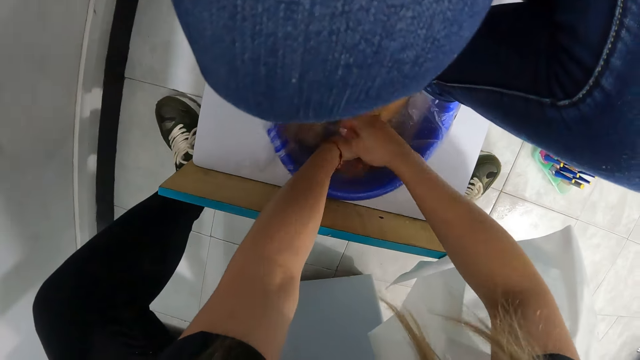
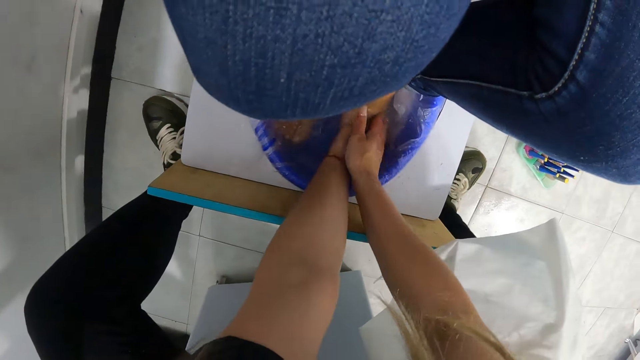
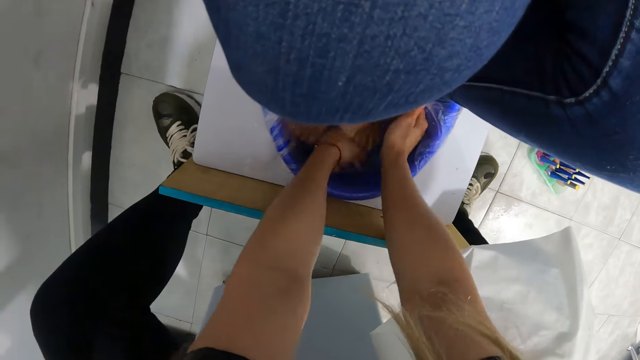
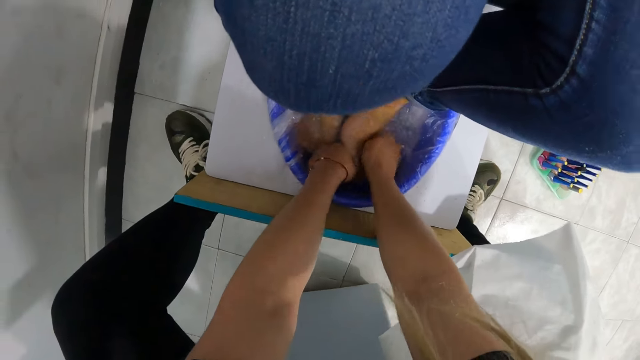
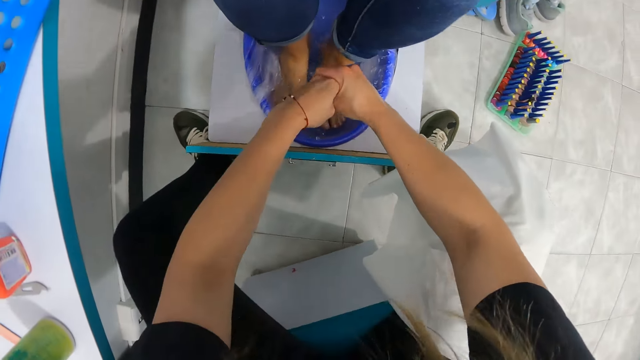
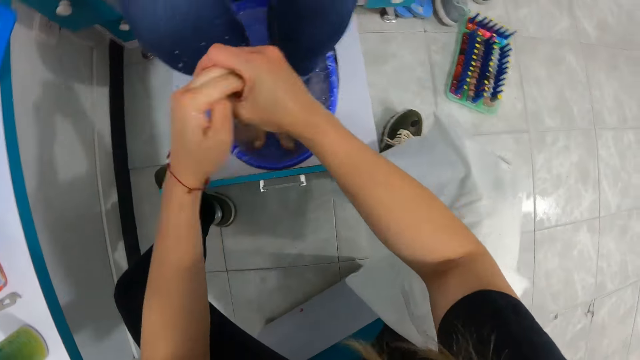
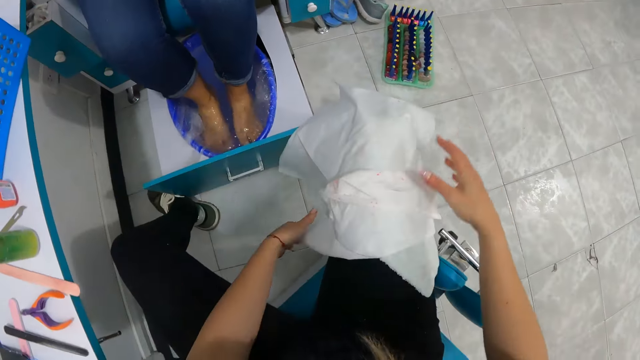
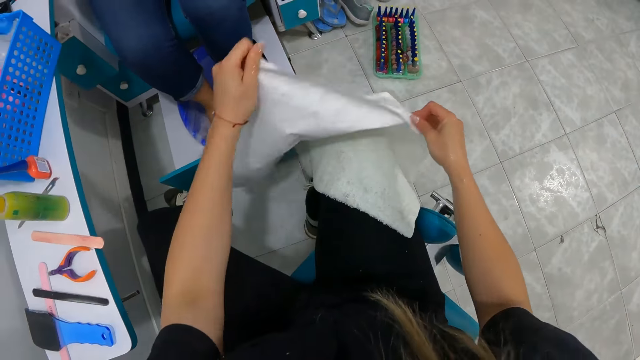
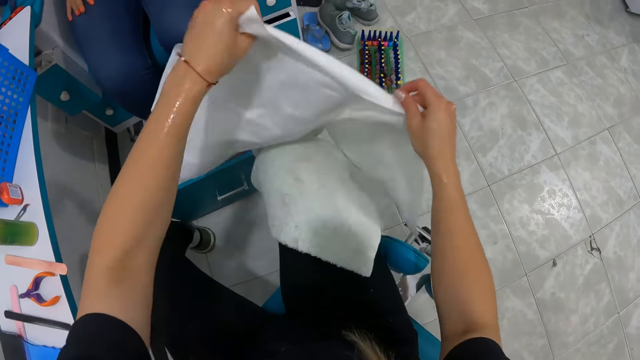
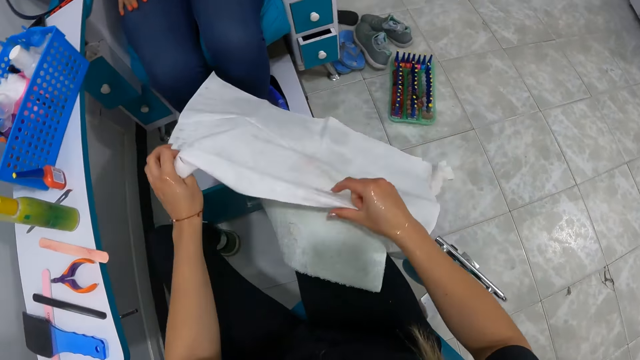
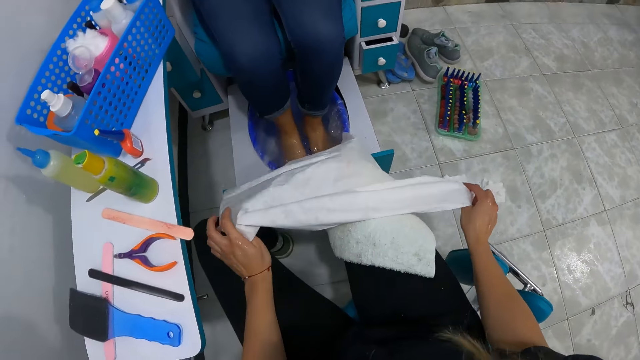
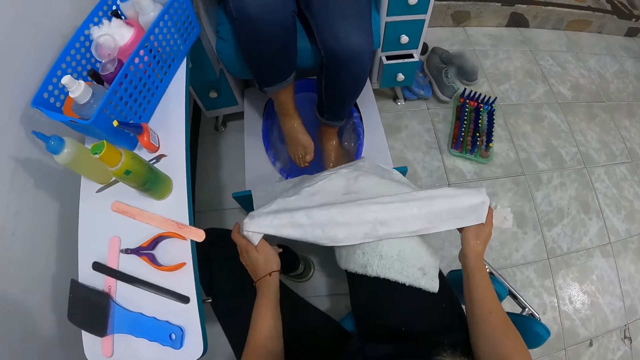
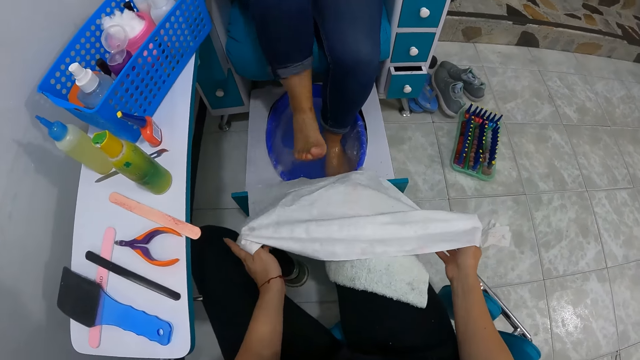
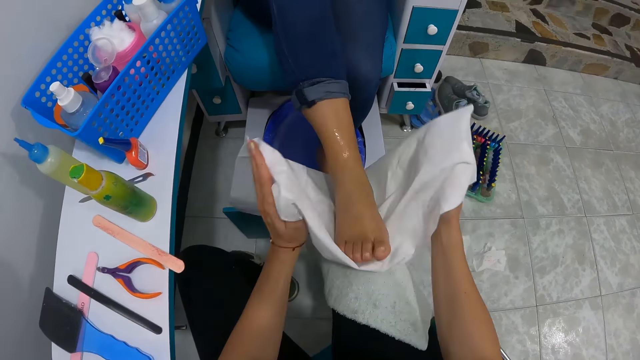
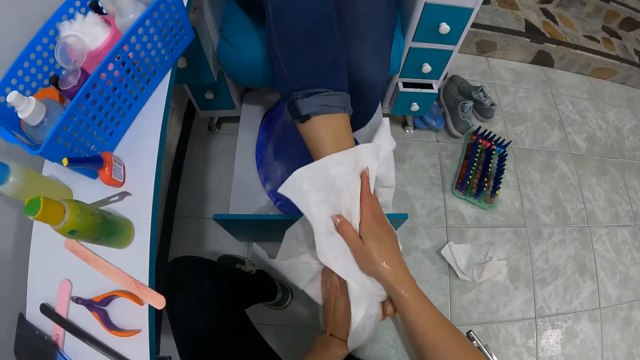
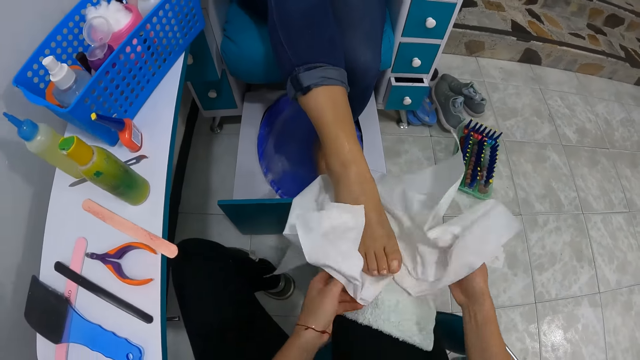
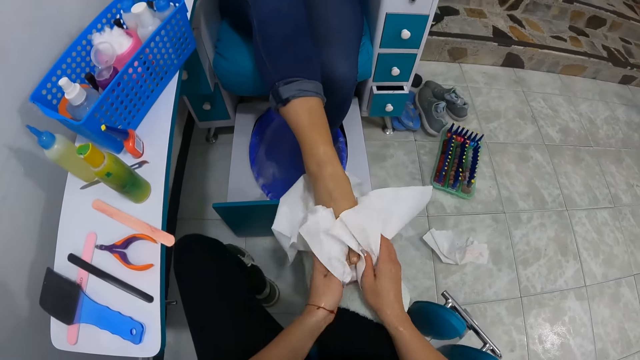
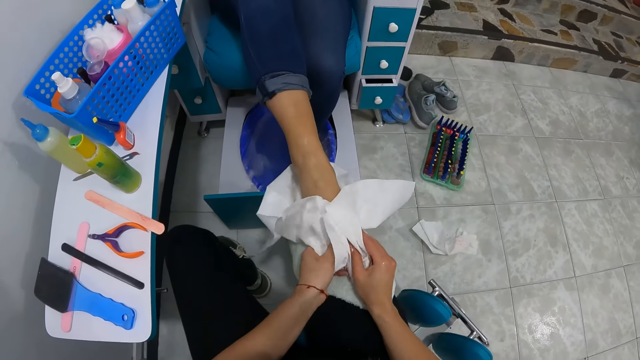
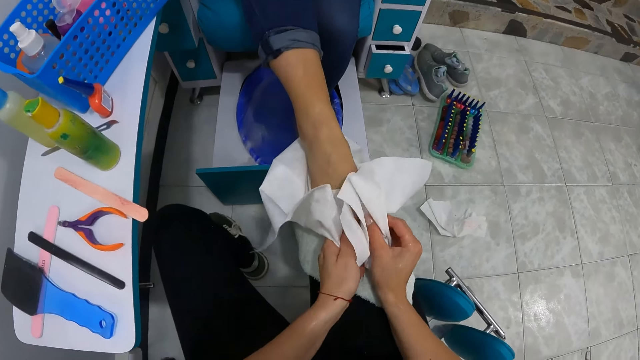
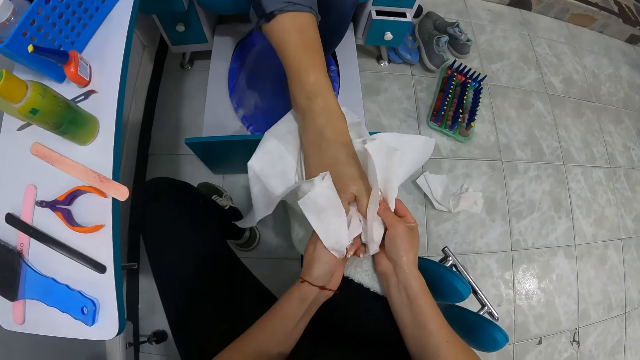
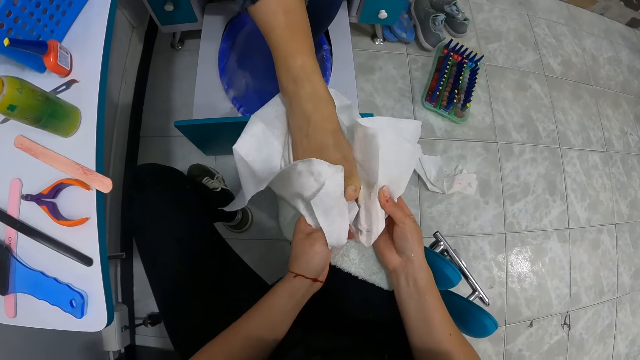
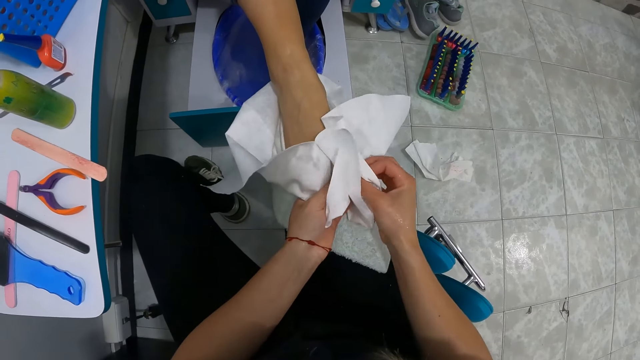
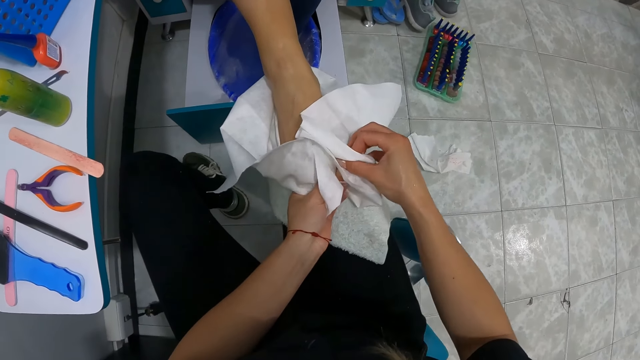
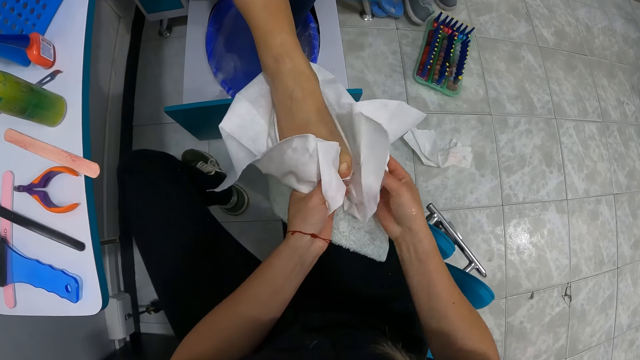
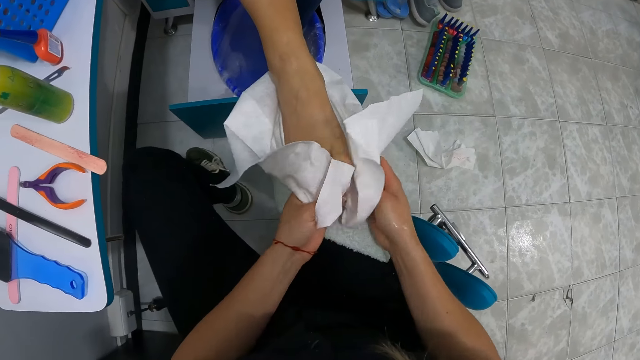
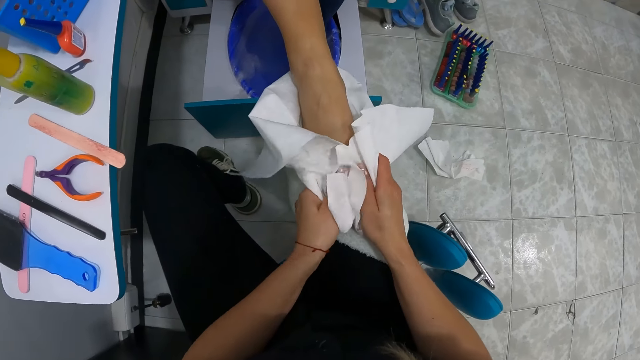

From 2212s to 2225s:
The camera wearer removes her hands from the foot bowl. She drains her hands. She picks up a napkin on her knee with her right hand. She spreads the napkin with her hands. A woman places her right foot on the napkin. The camera wearer cleans the woman's right foot with the napkin.

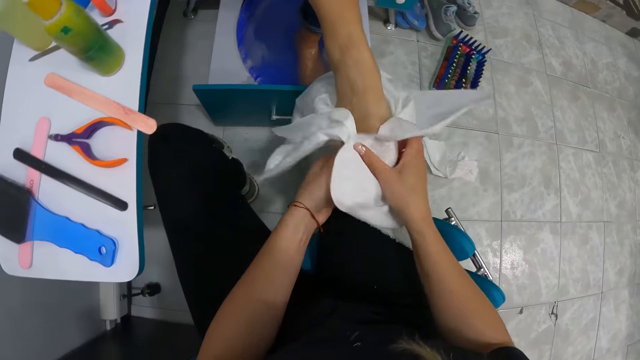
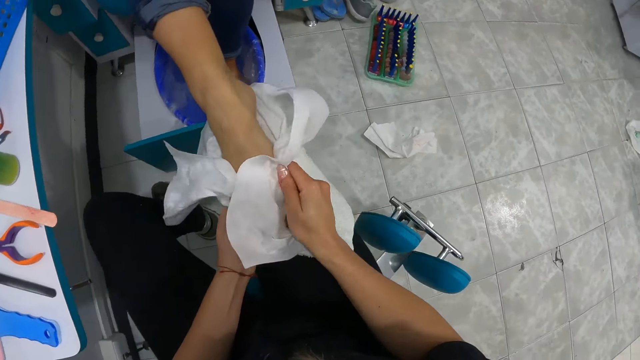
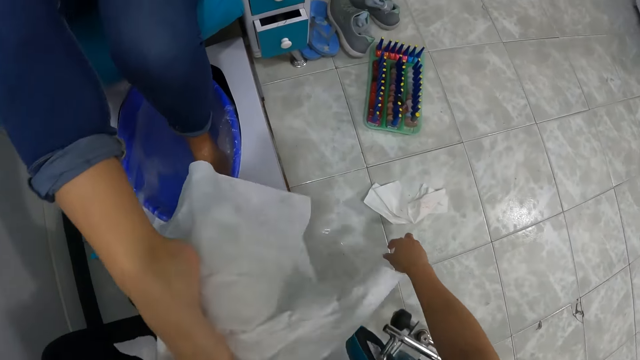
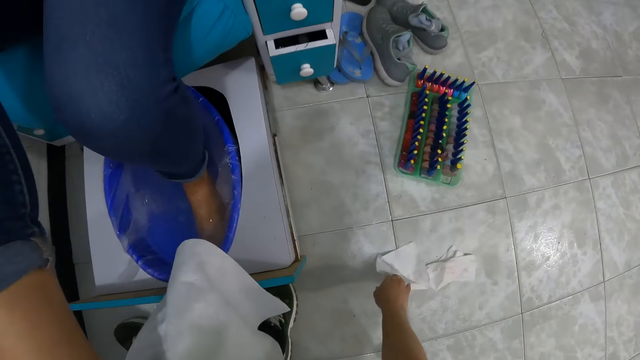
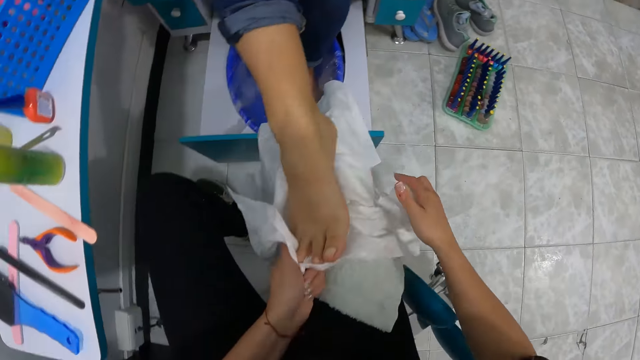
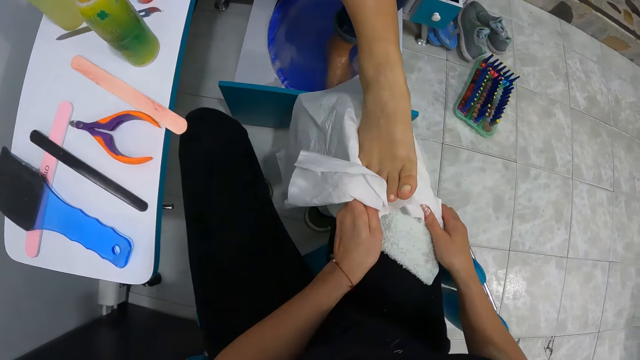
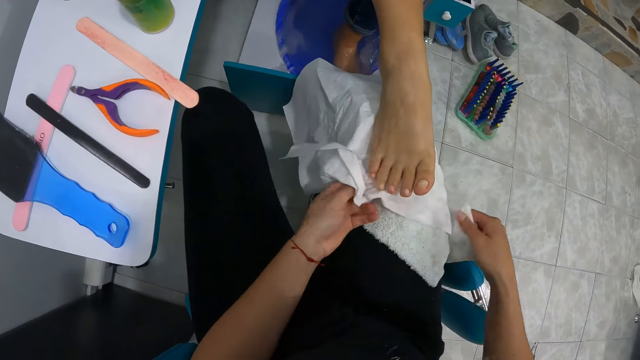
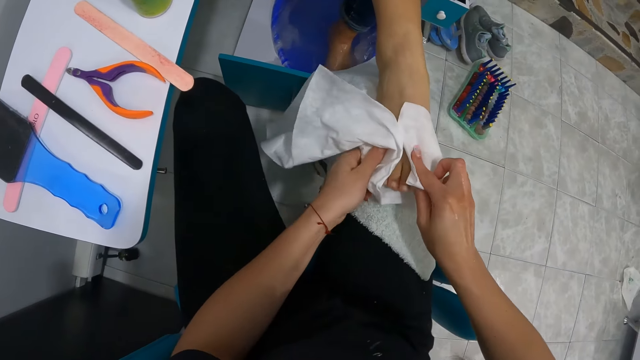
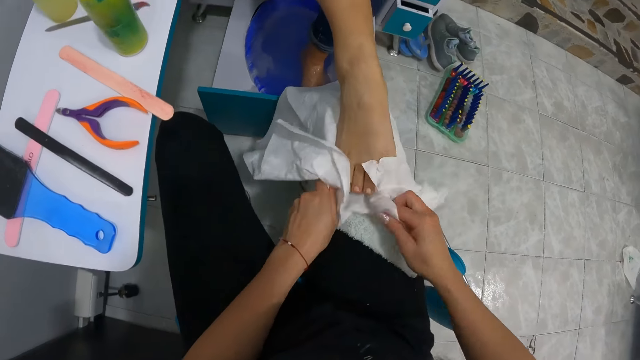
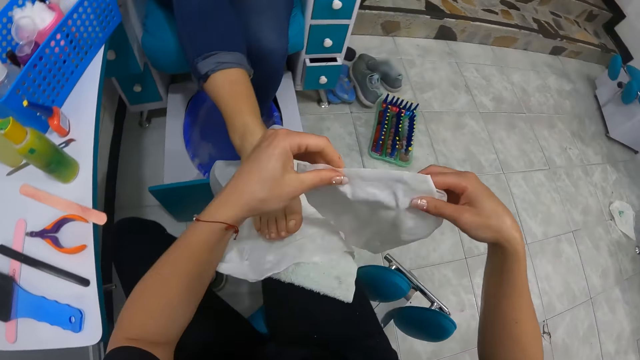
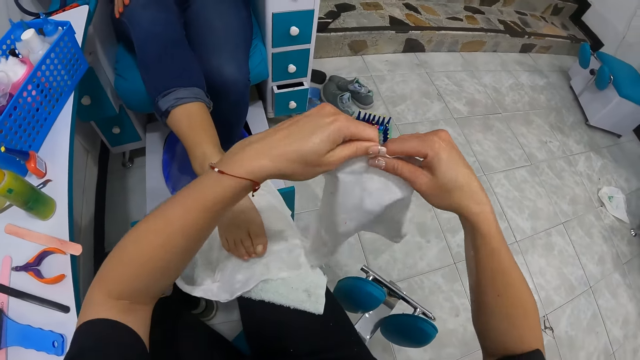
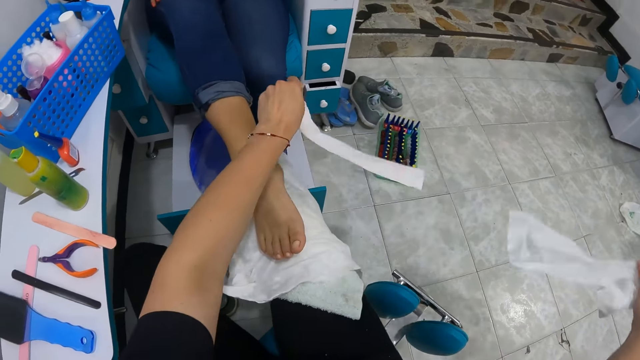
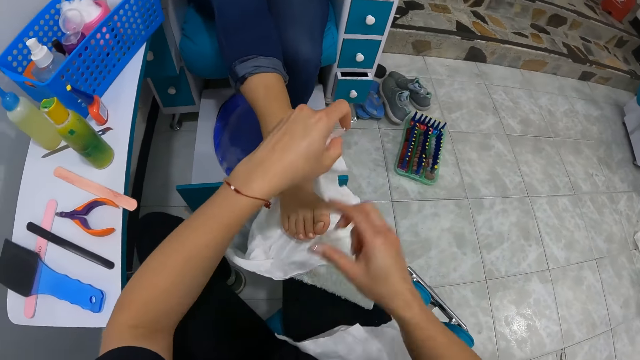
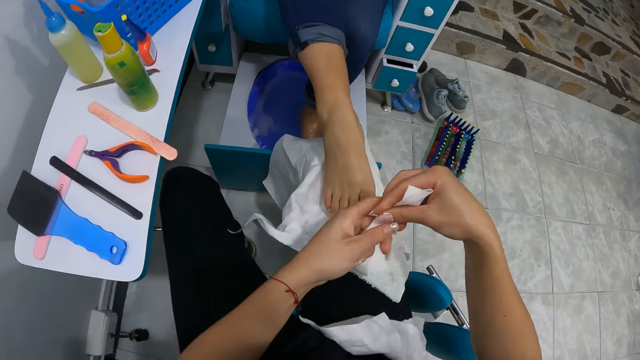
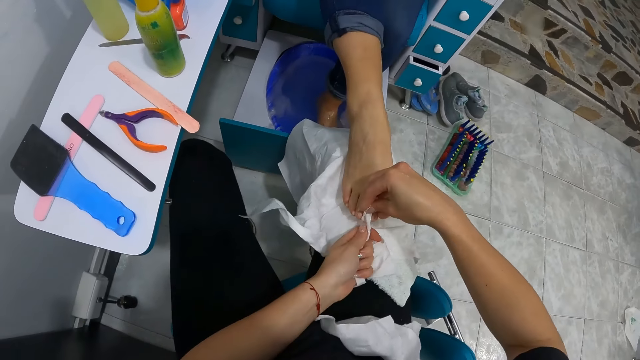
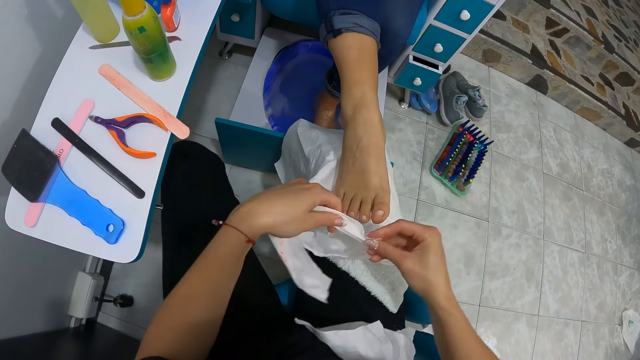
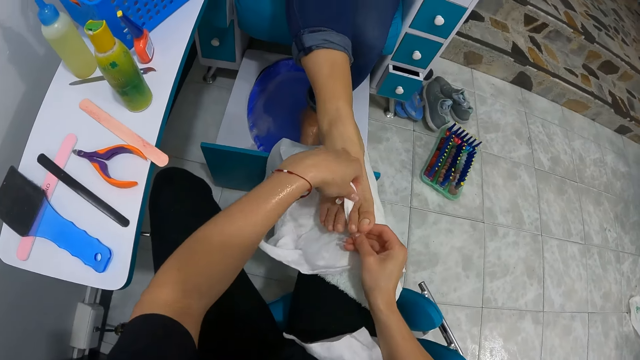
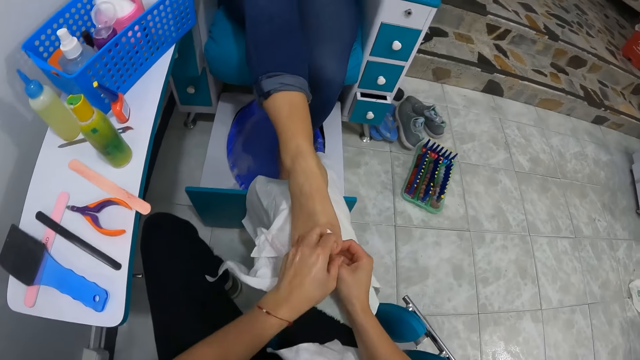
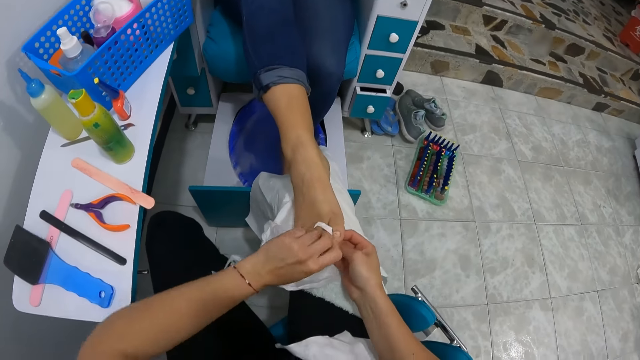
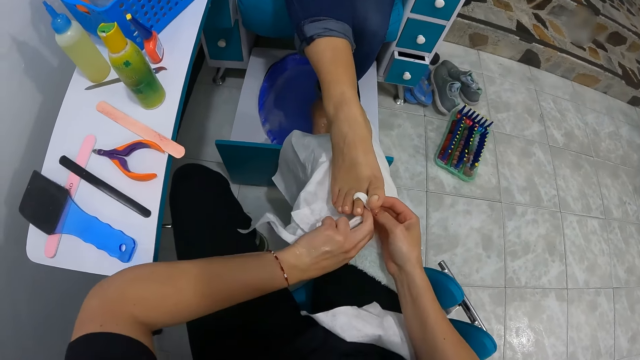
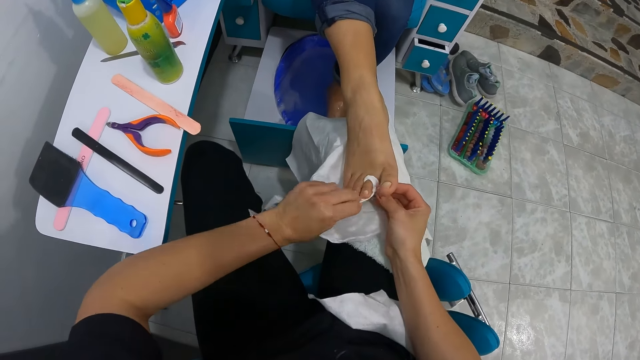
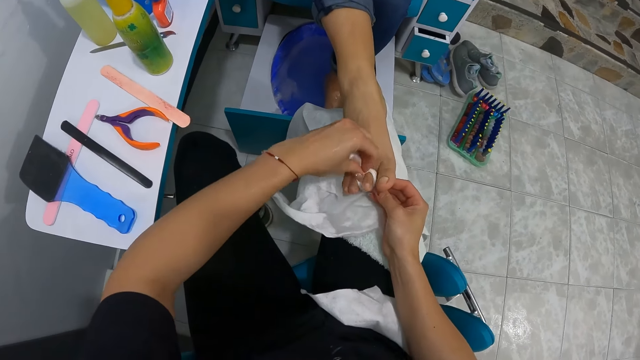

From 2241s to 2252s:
The camera wearer picks up a napkin or towel from the floor with her right hand. She cleans a woman's right foot with the napkin. She cuts the napkin into two with her hands. She places a part of the napkin on her lap with her right hand. She wraps the woman's foot with the other part of the napkin. She ties the toes with the towel.
